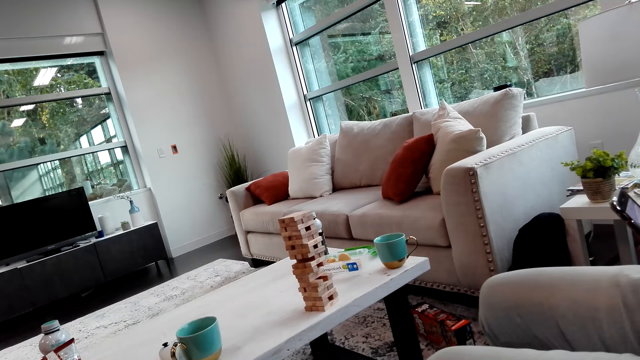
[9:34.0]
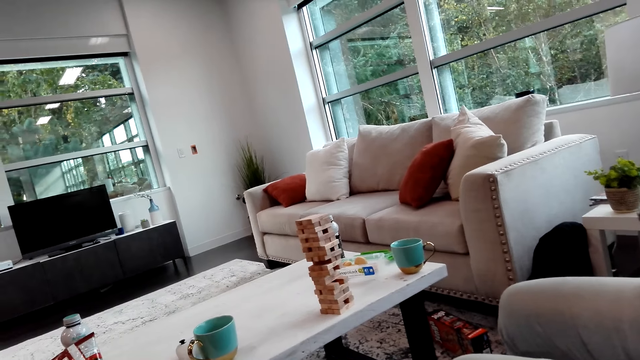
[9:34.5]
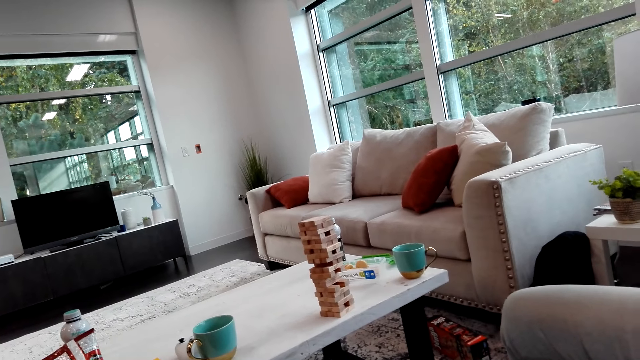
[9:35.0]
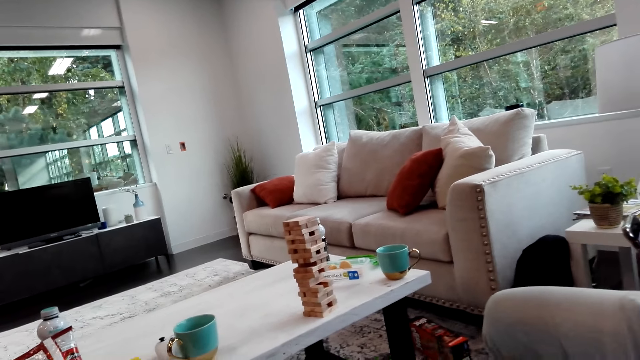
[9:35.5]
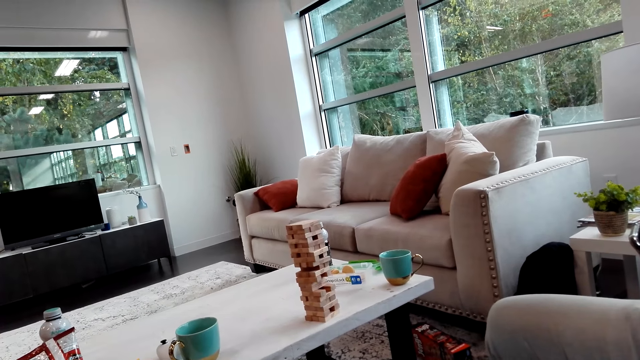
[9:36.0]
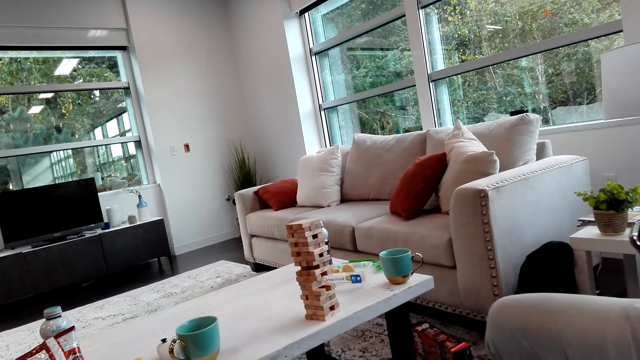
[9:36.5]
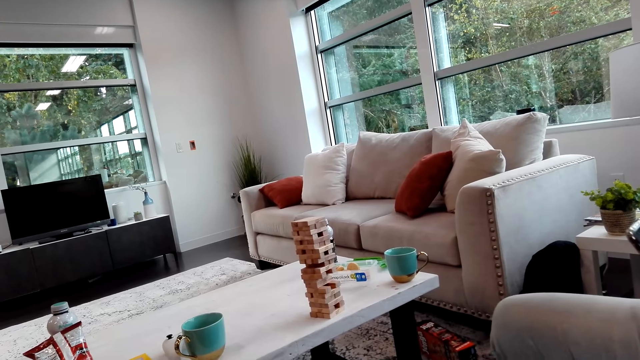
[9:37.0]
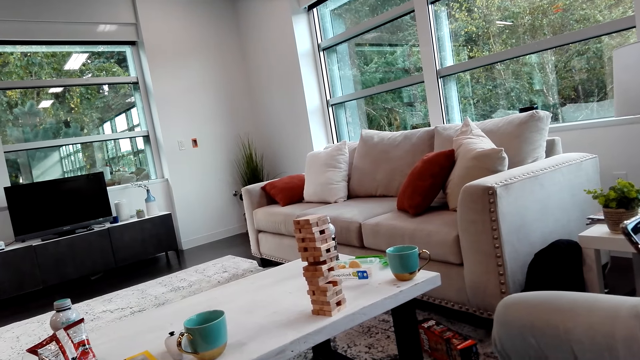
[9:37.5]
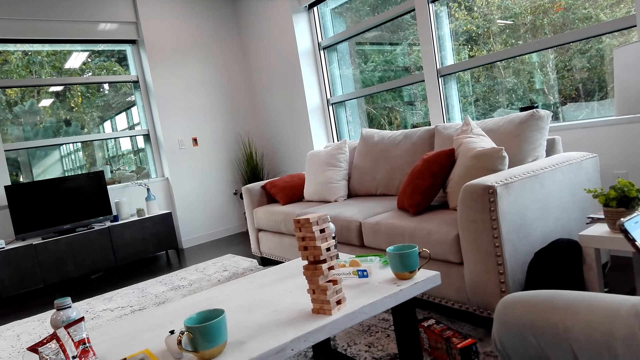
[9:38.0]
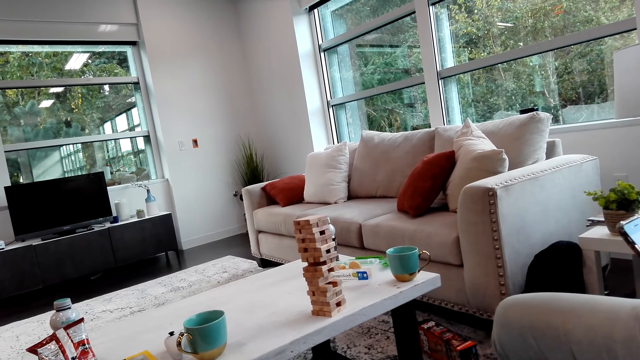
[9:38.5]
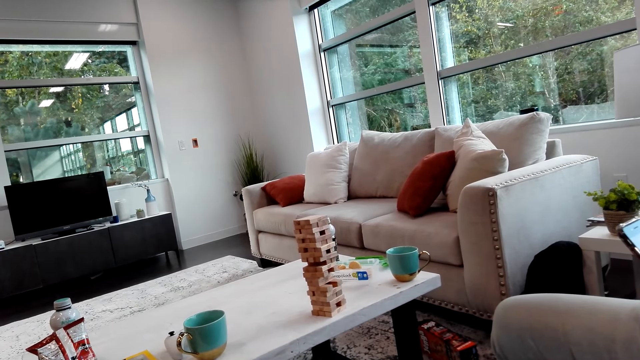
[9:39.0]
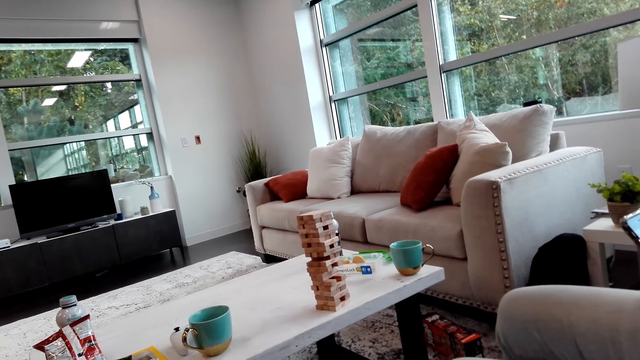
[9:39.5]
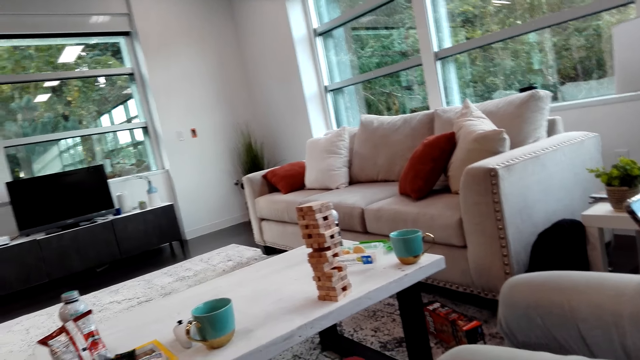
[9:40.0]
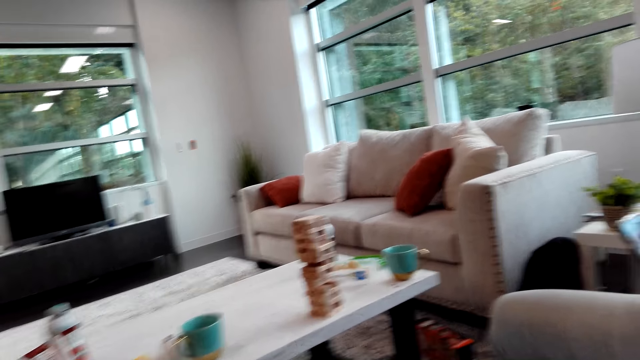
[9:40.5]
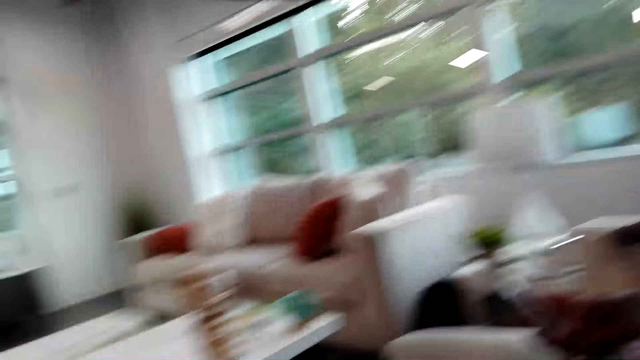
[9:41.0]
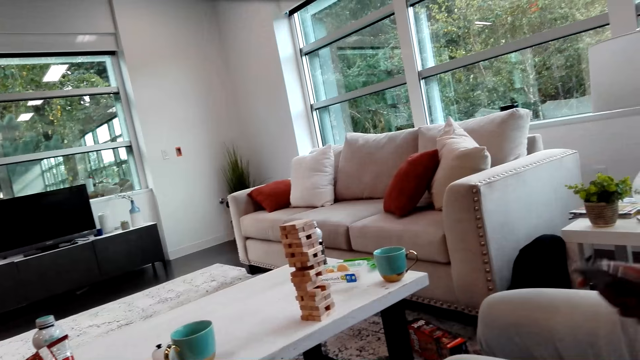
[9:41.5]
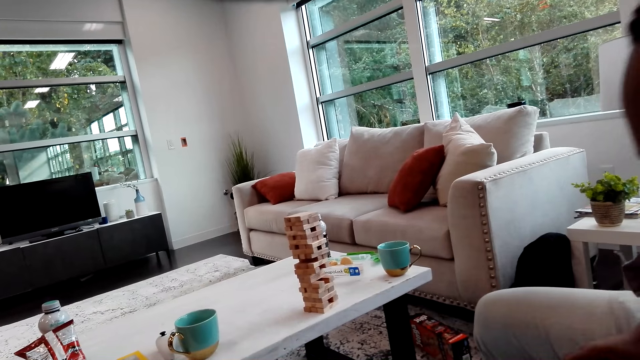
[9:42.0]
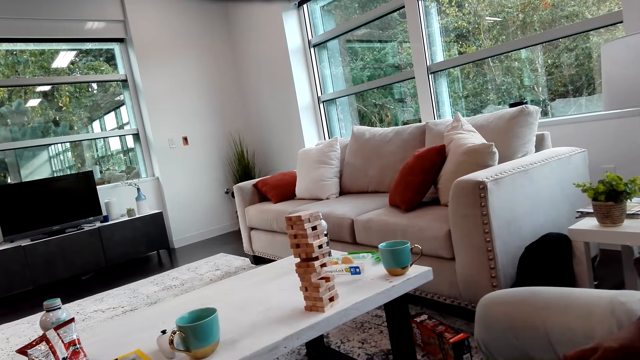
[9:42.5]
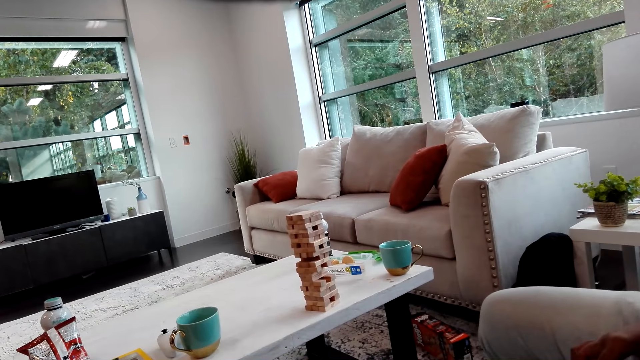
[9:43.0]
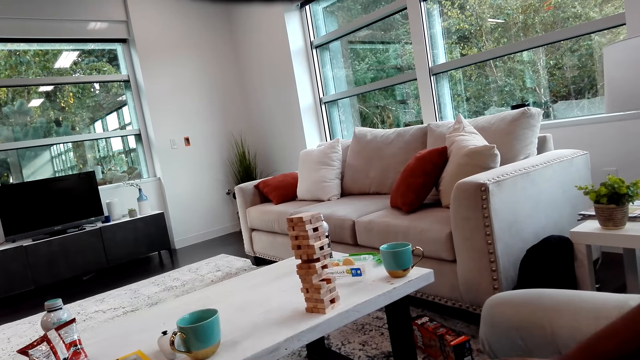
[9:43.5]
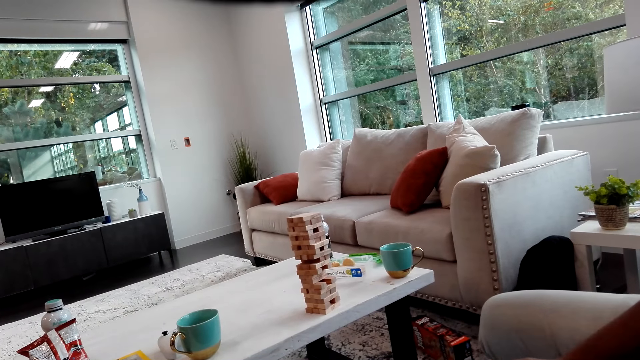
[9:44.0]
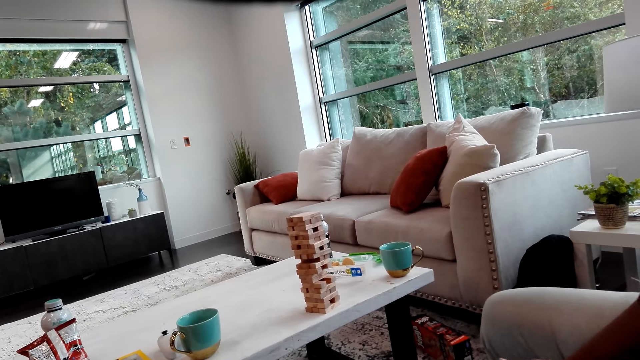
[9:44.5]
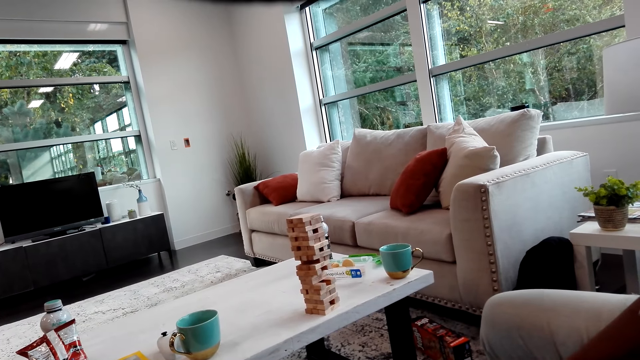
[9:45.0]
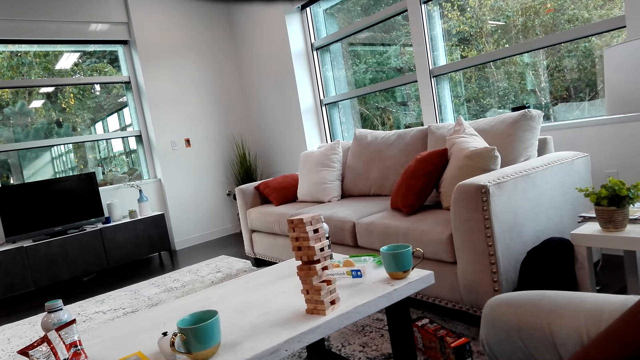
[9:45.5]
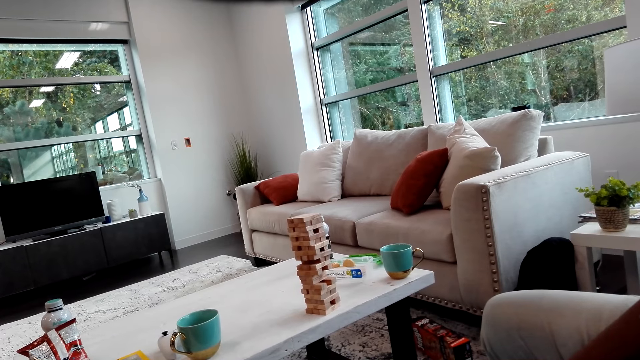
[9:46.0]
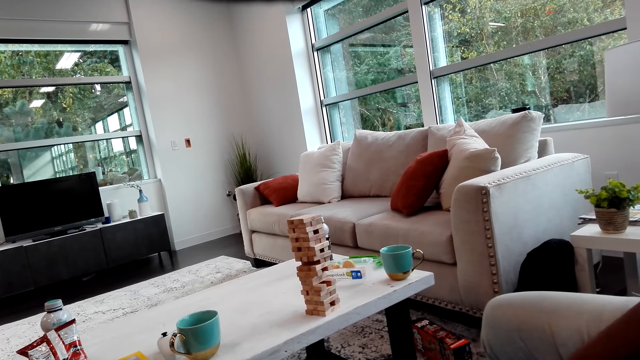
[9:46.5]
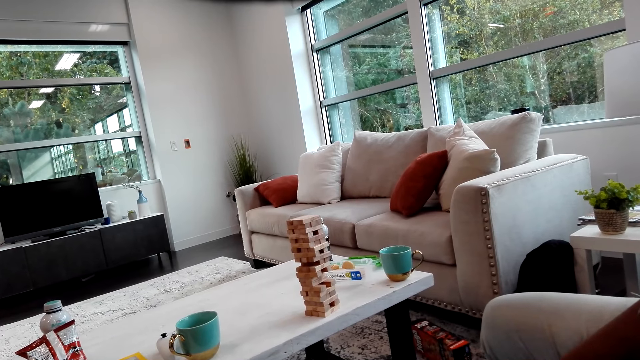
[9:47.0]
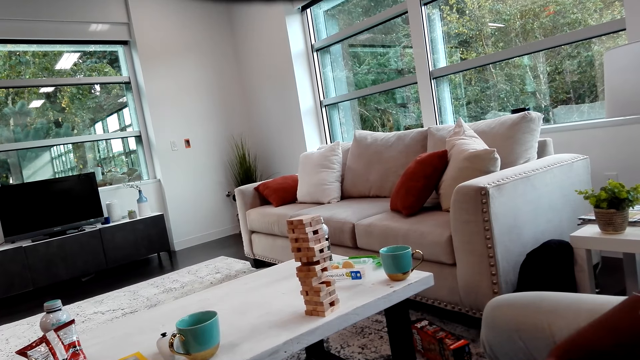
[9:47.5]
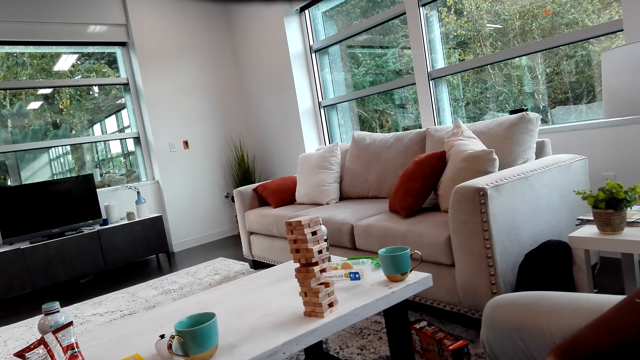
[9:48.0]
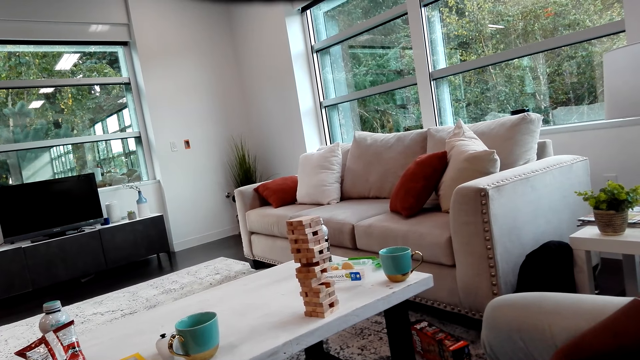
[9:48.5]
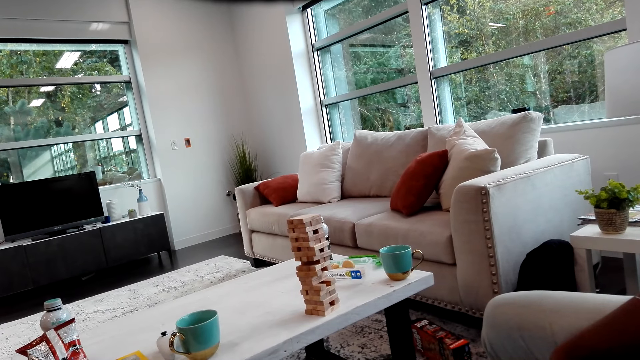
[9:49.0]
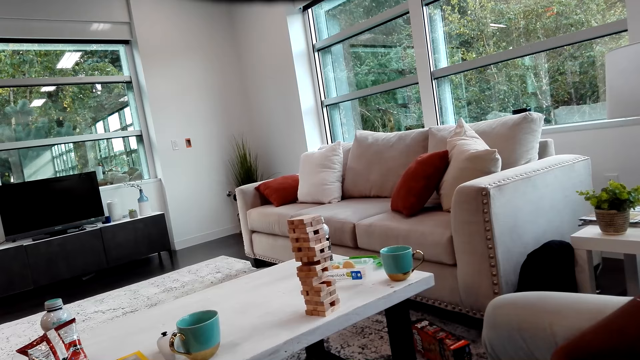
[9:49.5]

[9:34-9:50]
The camera wearer talks to a man. The man watches a video on a phone and puts the phone on the couch.

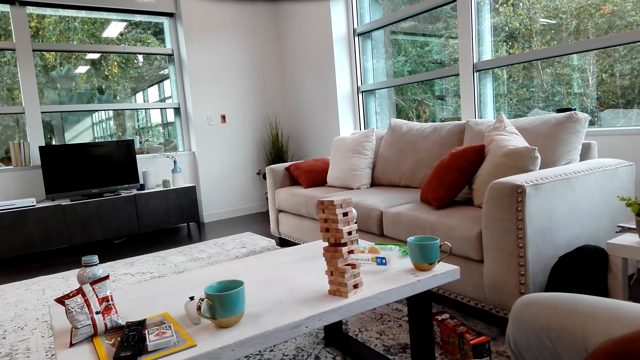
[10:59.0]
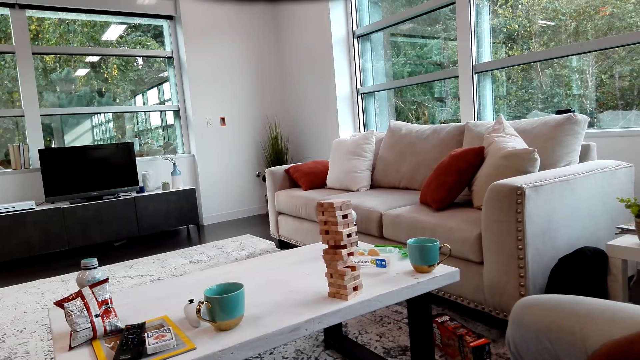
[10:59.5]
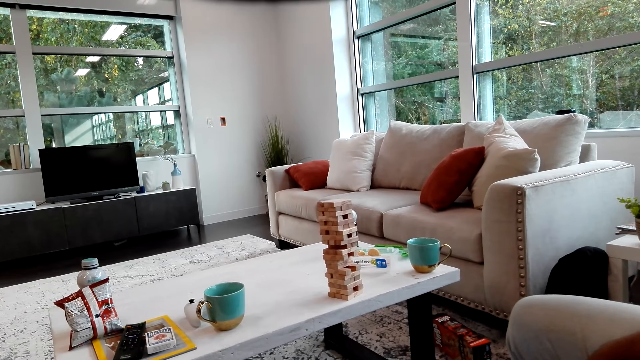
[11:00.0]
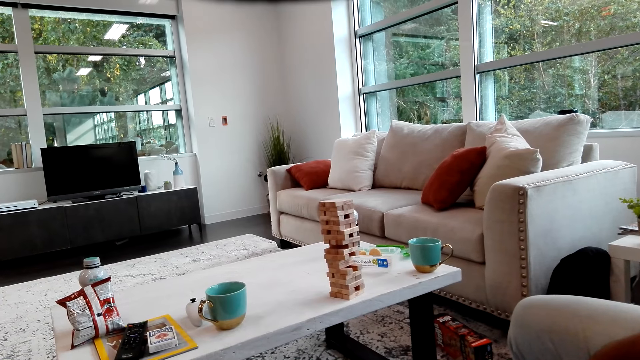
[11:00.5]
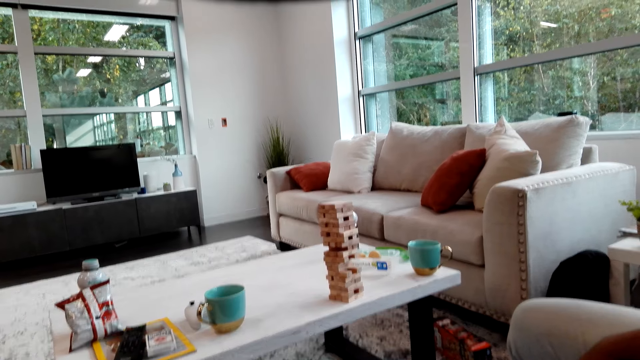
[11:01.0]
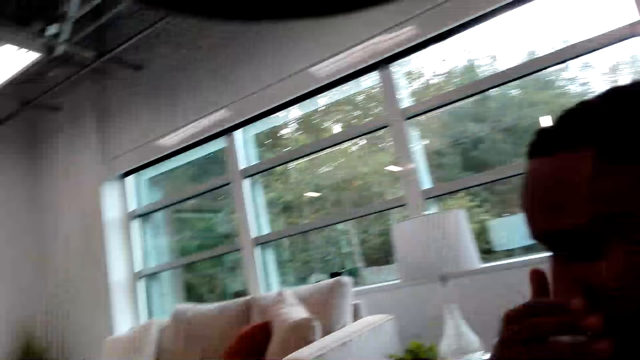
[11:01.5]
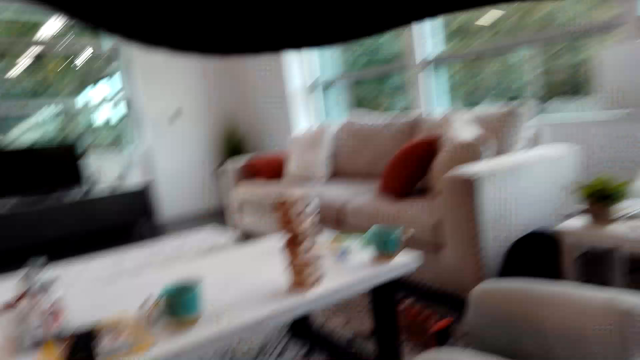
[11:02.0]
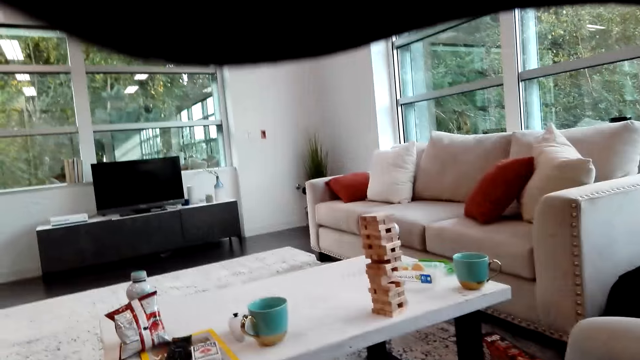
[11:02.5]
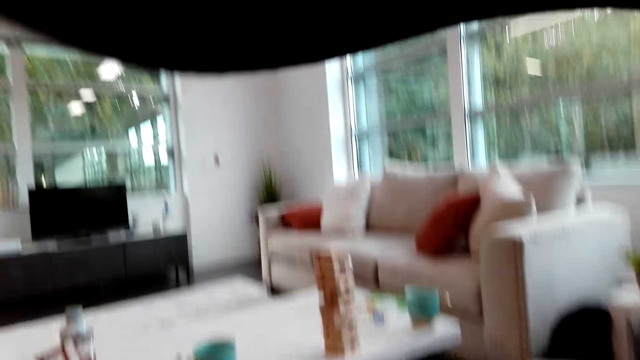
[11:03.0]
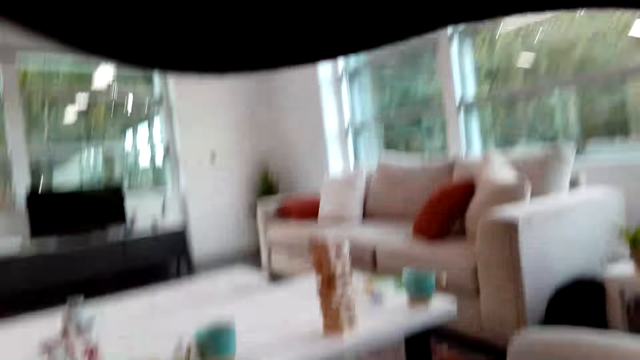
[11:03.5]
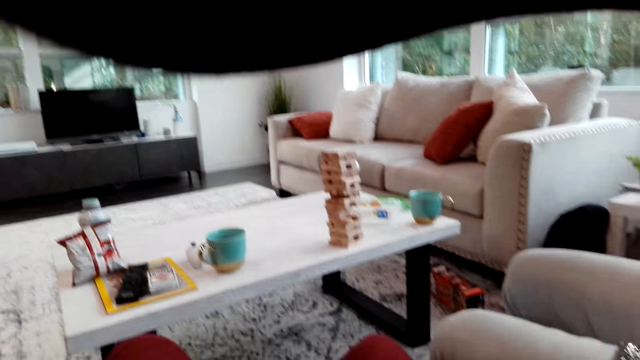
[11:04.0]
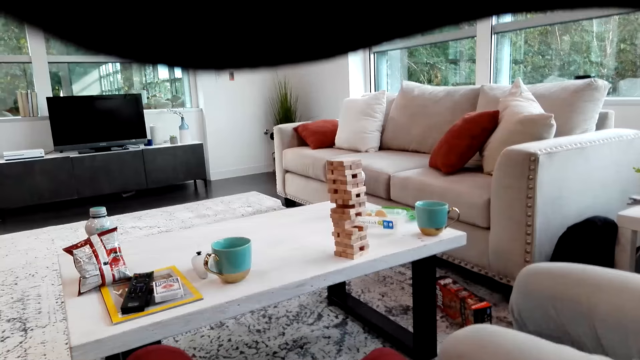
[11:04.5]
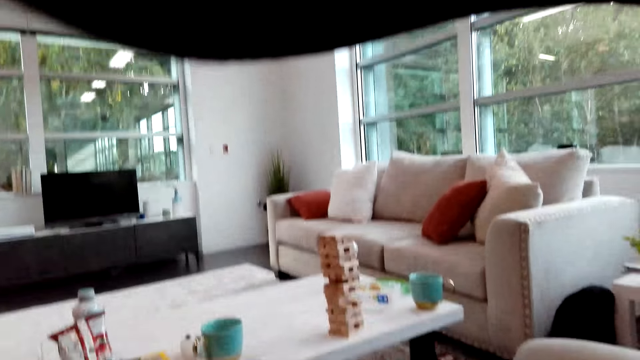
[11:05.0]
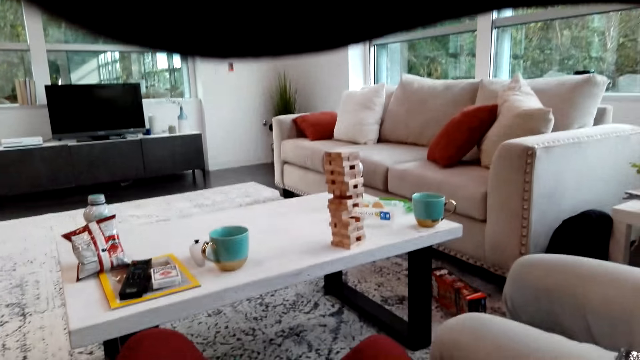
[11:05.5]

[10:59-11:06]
The man watches a video on a phone with the camera wearer. The camera wearer watches the video on the phone with the man. The man touches his face.
